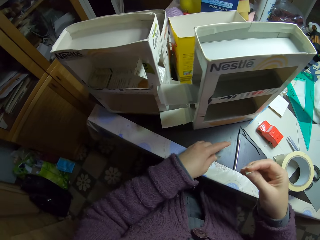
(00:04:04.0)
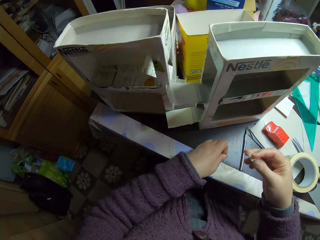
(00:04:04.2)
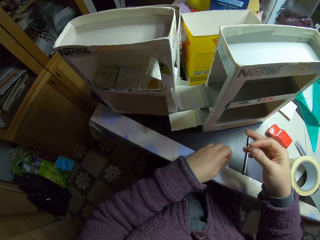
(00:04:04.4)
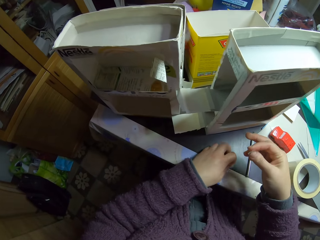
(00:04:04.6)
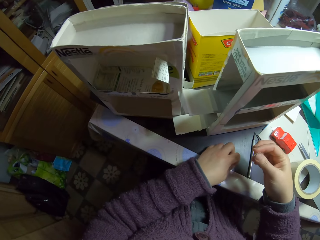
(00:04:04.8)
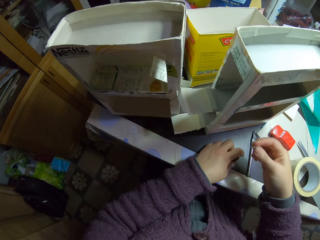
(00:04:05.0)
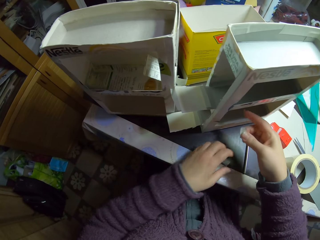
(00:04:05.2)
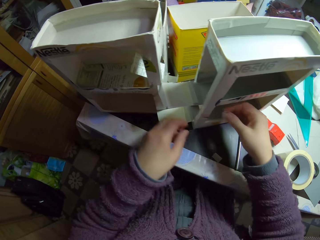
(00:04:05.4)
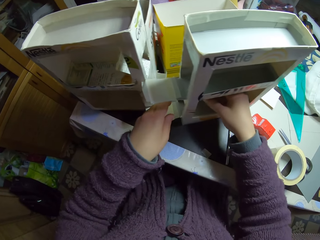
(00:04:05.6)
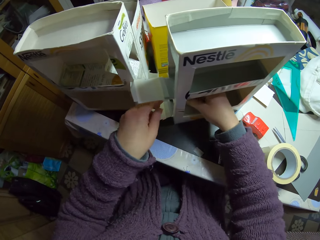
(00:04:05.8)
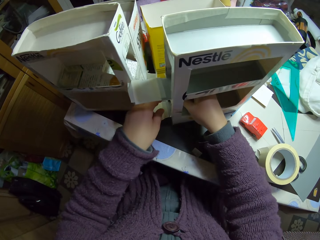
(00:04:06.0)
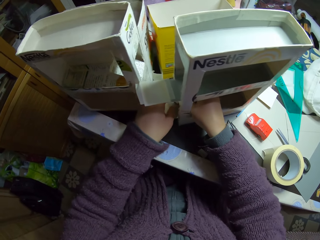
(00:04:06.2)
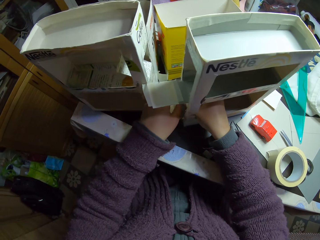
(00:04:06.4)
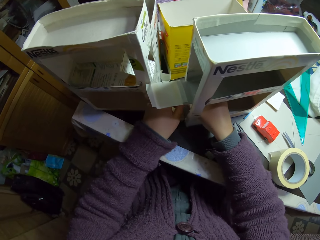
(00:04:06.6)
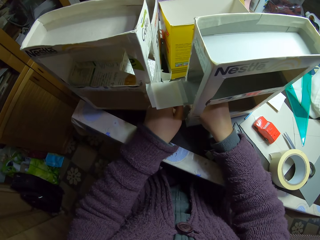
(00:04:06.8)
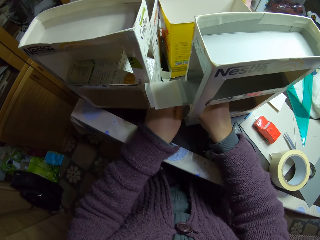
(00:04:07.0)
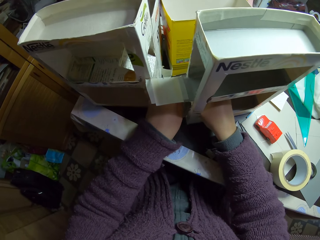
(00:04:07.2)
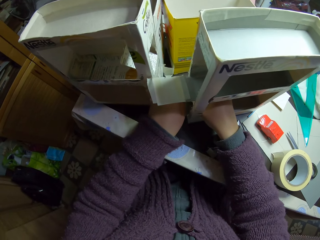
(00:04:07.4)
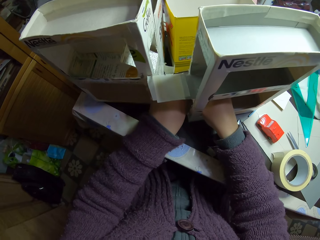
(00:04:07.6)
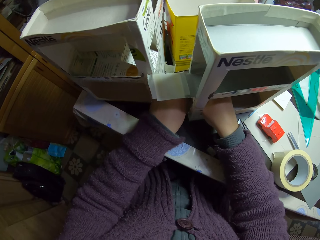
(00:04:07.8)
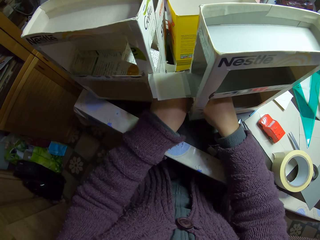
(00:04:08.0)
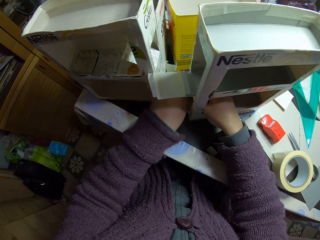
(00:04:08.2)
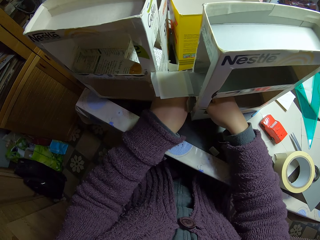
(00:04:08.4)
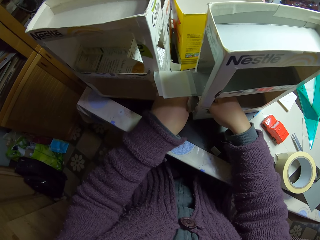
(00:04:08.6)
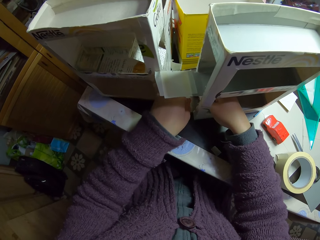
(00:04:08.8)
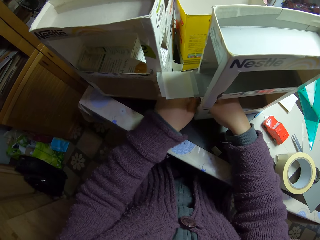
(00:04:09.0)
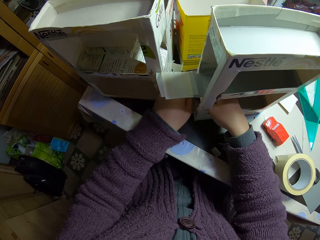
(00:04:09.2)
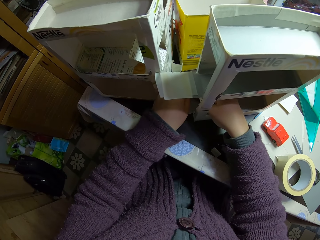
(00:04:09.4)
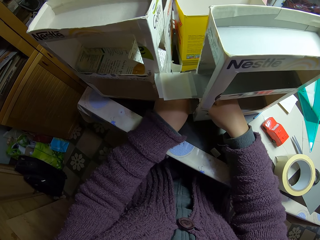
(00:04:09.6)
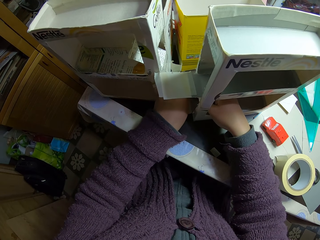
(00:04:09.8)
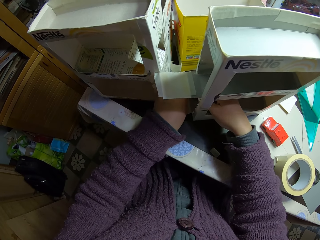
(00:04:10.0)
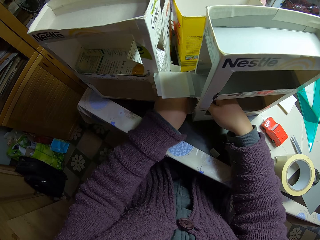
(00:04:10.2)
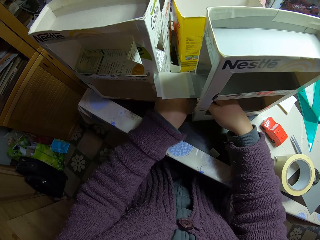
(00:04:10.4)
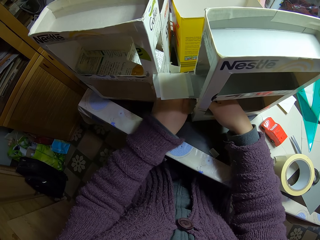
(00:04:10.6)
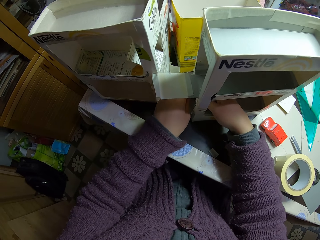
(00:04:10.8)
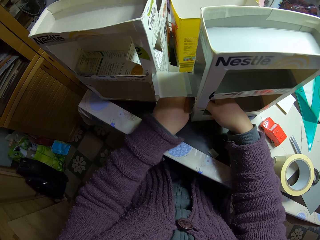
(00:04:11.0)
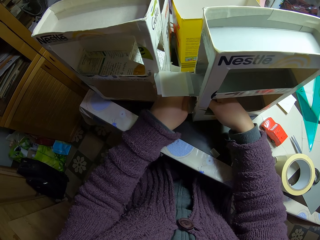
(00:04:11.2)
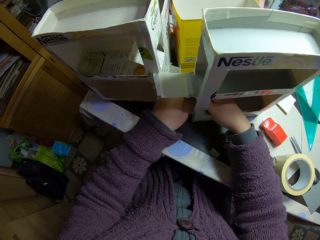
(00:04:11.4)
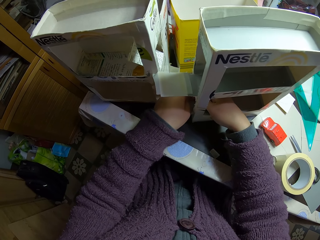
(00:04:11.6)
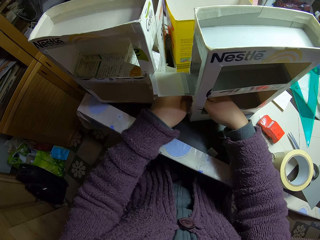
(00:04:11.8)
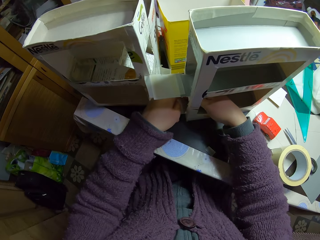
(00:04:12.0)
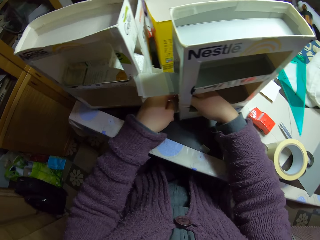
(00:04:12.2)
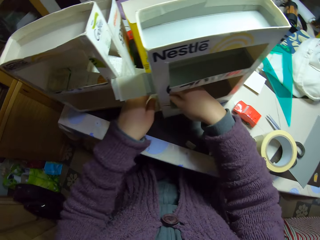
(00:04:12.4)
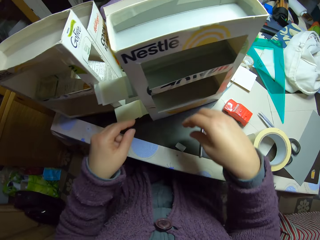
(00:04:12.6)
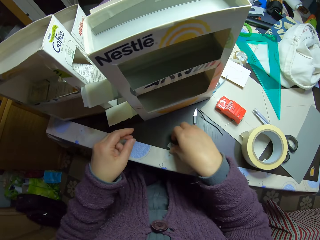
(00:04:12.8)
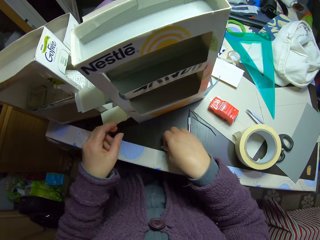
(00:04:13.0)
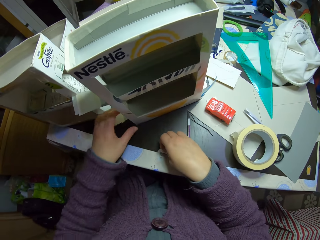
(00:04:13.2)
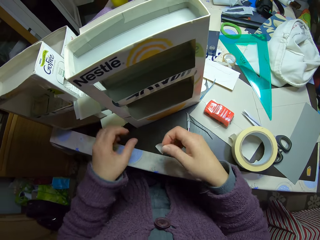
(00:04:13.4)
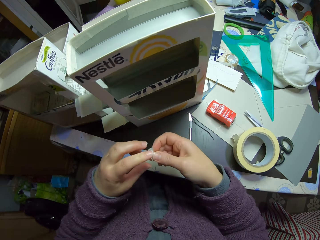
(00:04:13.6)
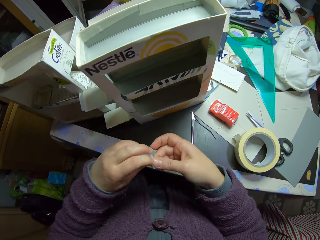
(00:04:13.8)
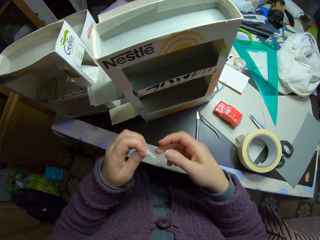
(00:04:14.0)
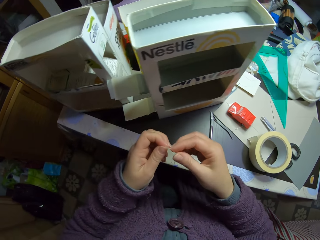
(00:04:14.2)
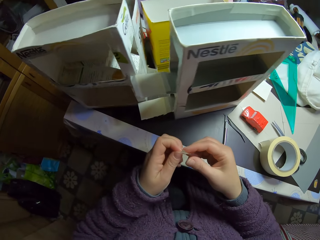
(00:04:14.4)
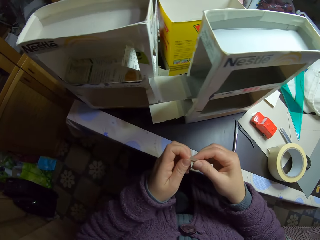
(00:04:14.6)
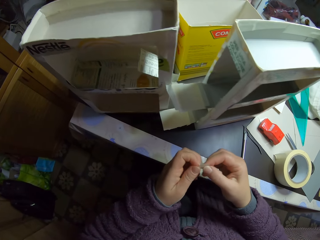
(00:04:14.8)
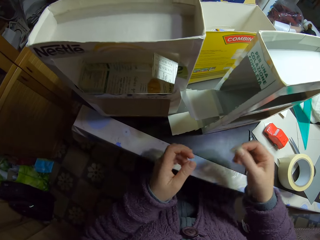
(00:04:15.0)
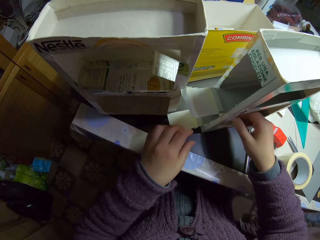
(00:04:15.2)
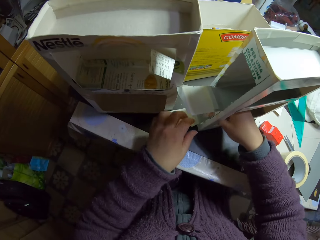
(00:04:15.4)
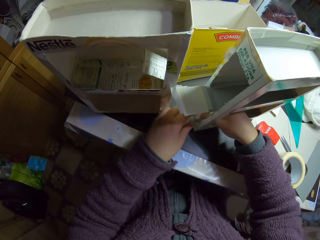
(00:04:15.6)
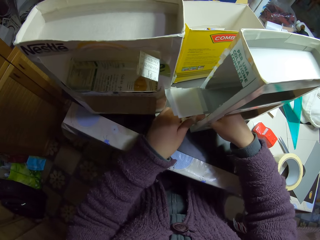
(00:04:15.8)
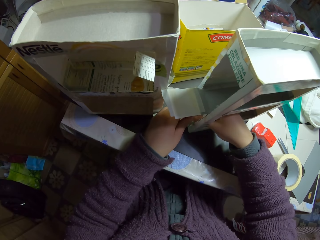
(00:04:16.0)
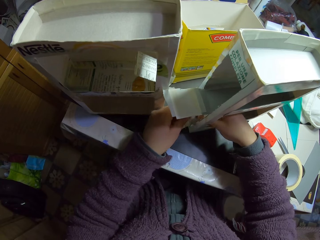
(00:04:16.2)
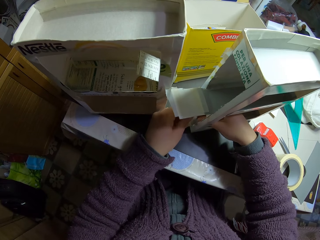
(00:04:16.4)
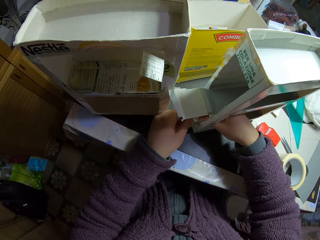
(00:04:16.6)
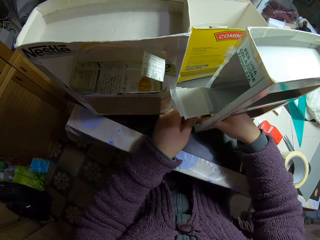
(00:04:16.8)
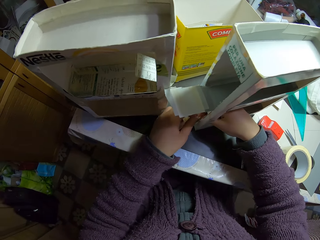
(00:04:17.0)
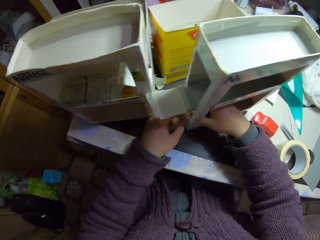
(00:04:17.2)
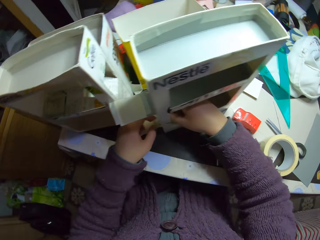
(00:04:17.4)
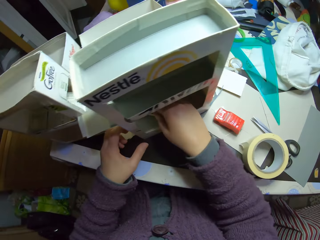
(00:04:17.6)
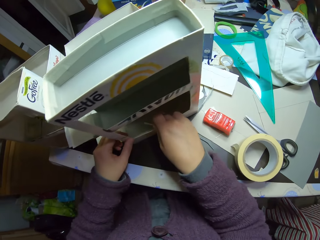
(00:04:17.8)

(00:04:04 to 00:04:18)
The camera wearer places half of the masking tape on the table. They hold the tape. They place the other half inside the carton craft. They pick up the other masking tape on the table. They hold the tape. They place the masking tape inside the carton craft.

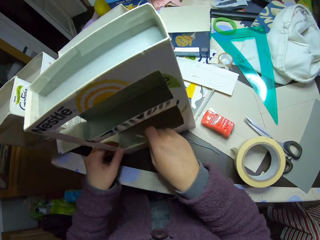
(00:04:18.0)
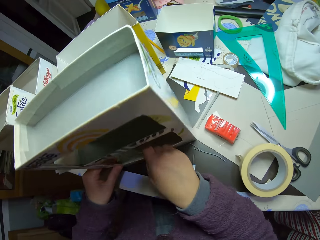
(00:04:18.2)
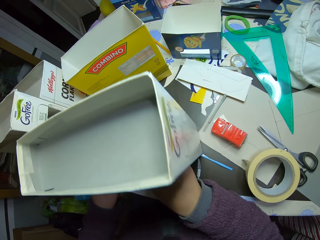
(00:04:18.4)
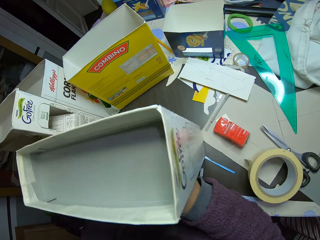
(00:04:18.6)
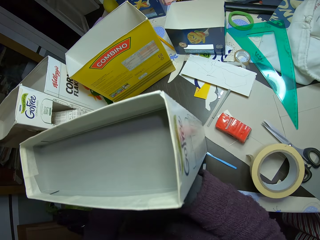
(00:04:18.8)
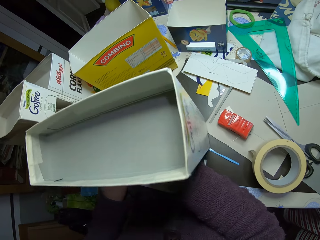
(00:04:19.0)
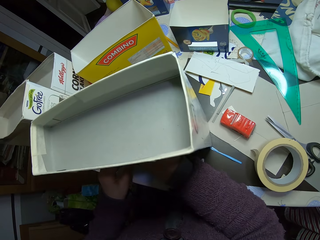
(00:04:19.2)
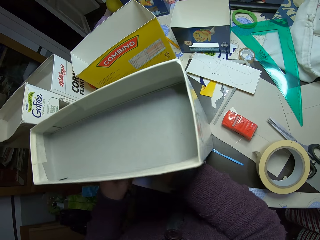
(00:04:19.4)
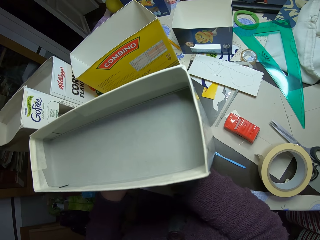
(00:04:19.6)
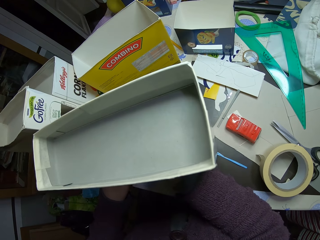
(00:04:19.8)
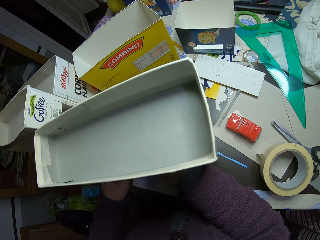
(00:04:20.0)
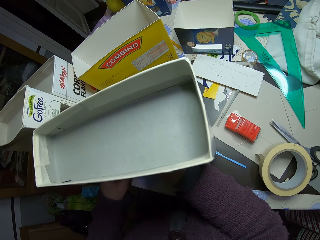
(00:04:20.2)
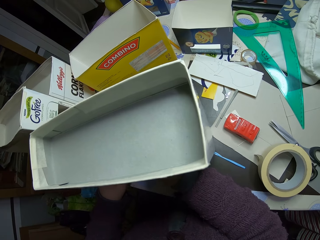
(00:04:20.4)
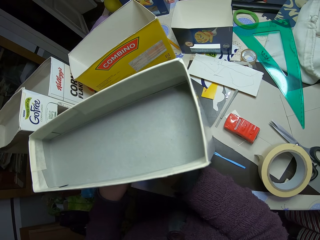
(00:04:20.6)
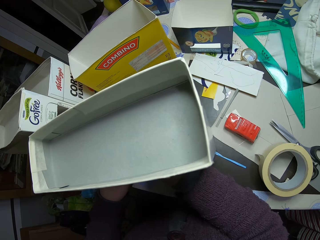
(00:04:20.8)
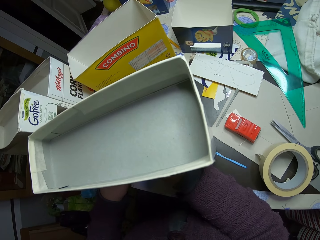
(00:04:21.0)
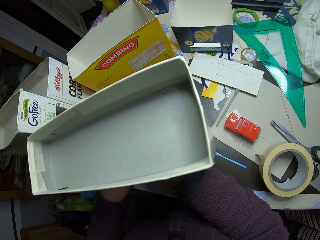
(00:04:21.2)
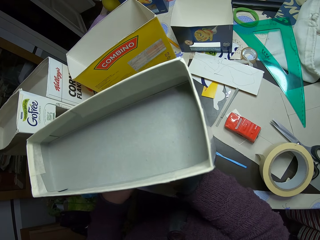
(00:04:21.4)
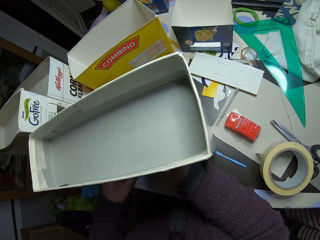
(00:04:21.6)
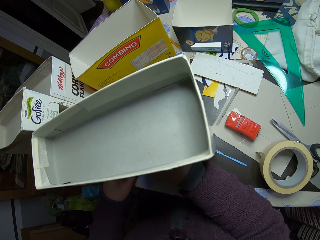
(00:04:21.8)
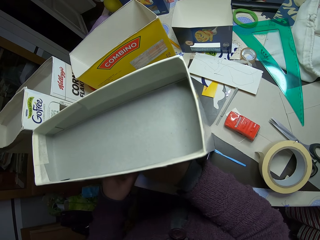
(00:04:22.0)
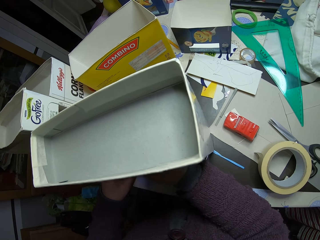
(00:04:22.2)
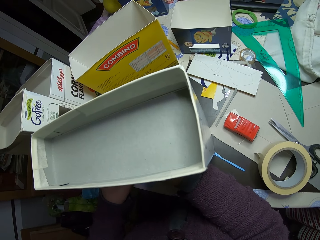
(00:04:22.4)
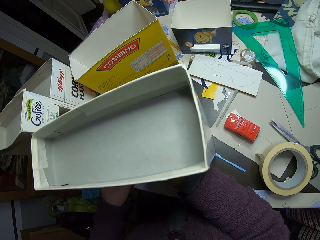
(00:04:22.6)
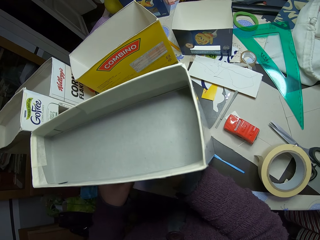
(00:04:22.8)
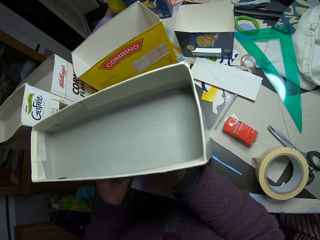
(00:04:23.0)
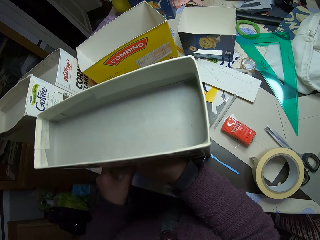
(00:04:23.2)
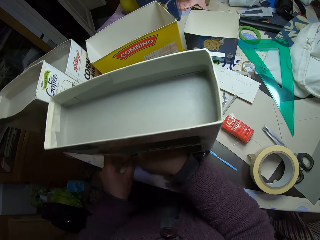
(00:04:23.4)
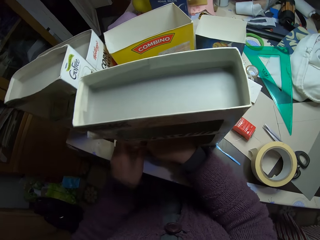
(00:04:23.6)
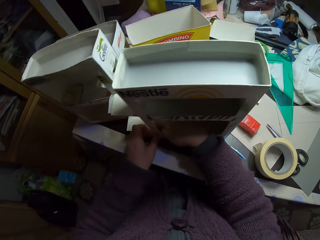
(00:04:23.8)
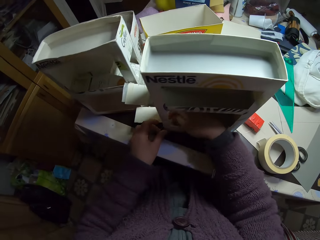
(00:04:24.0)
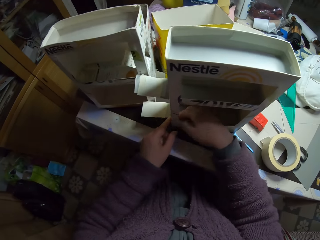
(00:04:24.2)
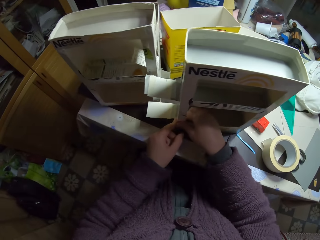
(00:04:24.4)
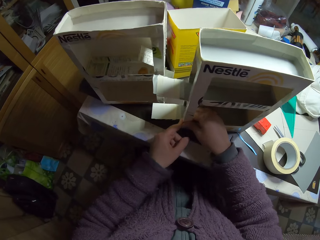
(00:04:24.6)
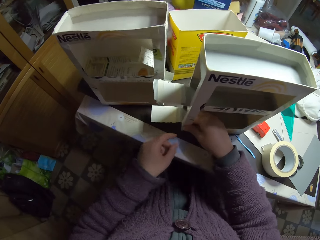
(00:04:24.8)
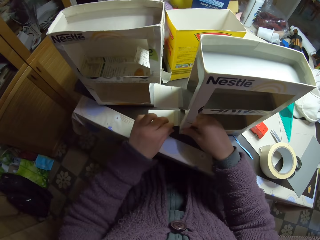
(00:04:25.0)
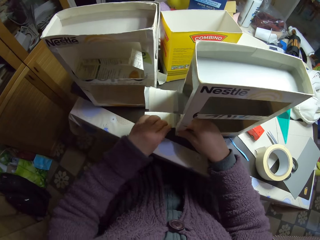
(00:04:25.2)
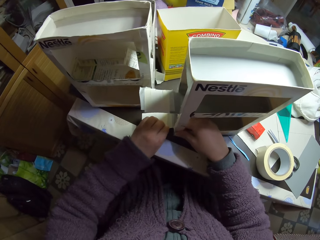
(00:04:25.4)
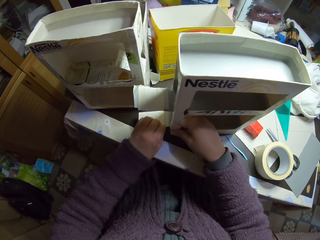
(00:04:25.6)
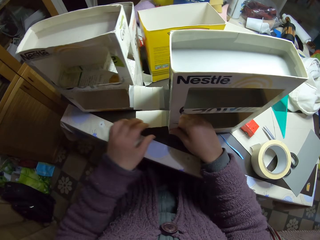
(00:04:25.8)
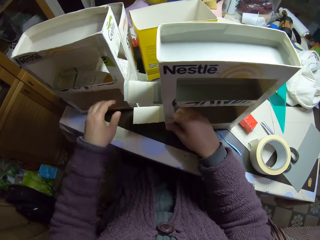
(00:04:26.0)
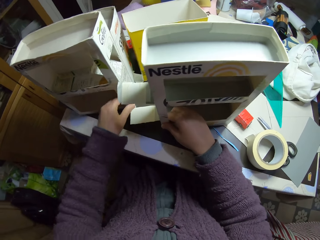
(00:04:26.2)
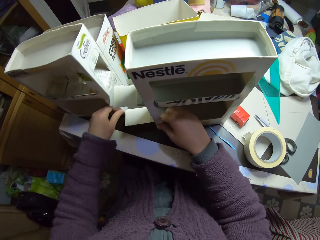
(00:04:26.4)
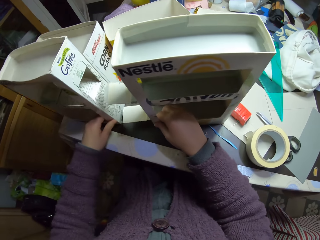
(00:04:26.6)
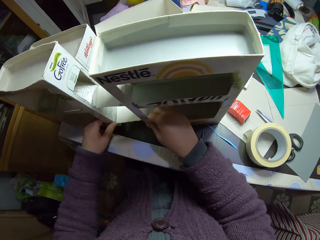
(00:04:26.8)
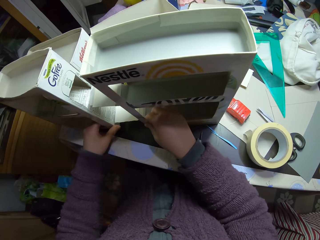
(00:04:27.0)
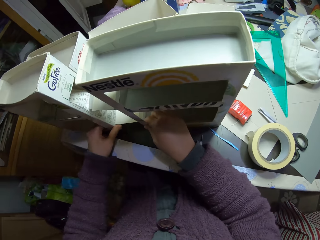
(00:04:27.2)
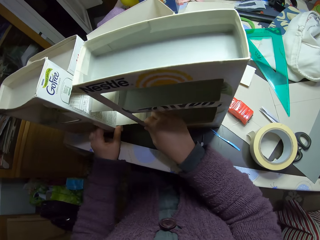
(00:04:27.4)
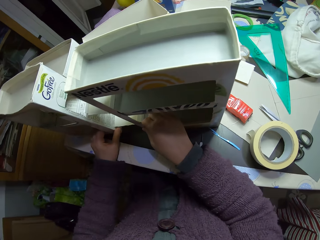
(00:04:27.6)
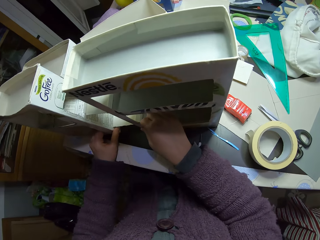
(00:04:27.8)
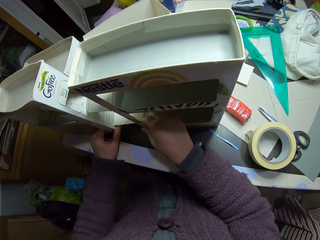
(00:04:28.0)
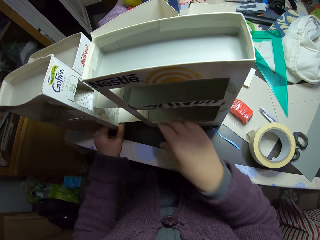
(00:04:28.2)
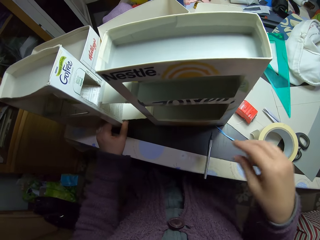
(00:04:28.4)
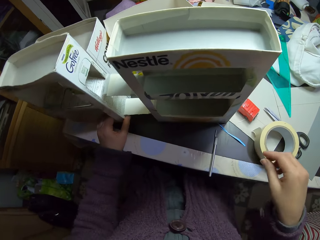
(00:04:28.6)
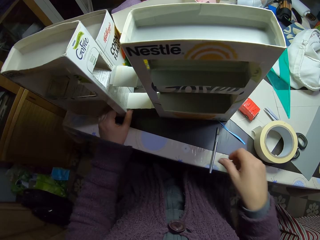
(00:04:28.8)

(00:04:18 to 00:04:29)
The camera wearer adjusts the carton craft. They fix the carton together.
